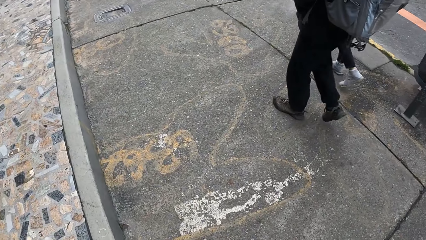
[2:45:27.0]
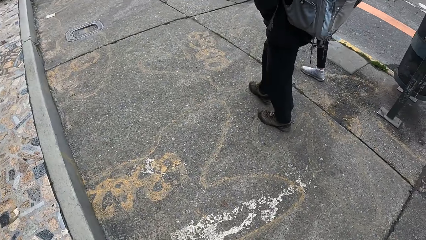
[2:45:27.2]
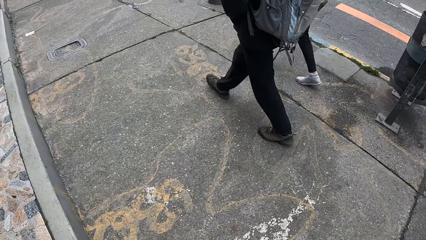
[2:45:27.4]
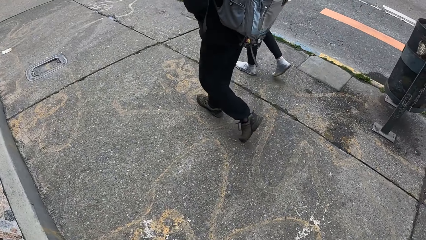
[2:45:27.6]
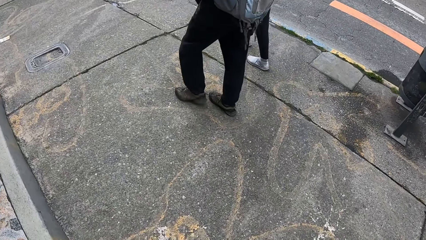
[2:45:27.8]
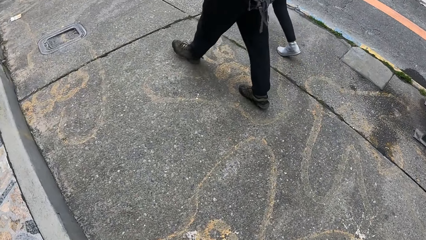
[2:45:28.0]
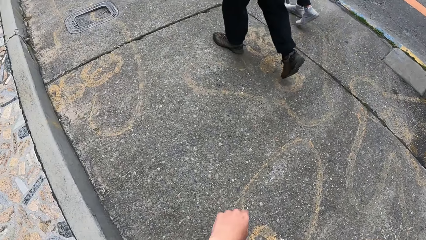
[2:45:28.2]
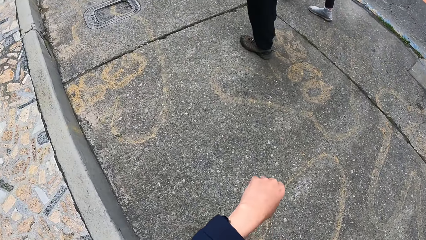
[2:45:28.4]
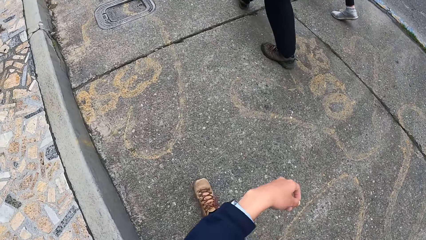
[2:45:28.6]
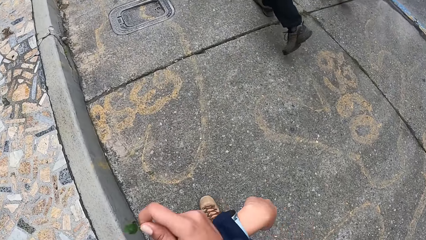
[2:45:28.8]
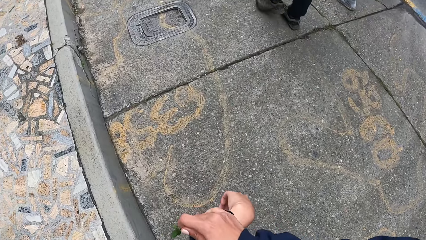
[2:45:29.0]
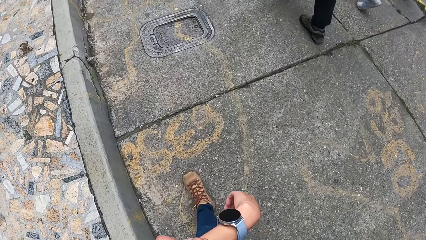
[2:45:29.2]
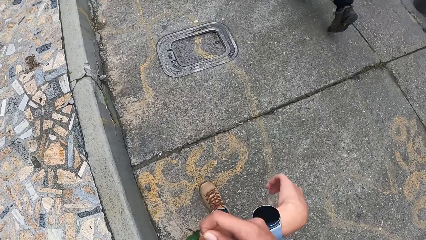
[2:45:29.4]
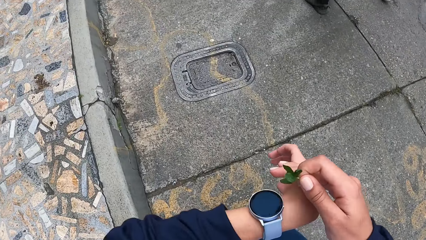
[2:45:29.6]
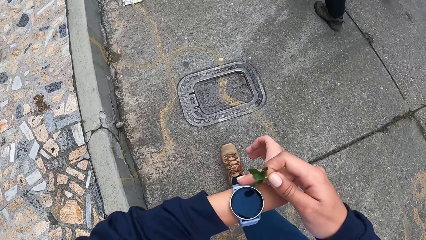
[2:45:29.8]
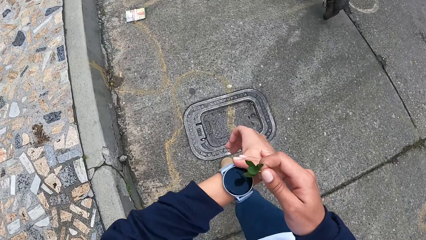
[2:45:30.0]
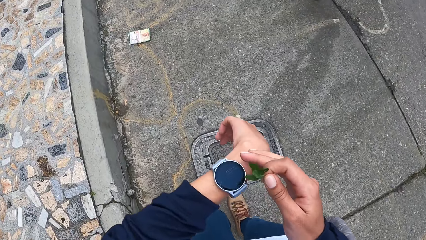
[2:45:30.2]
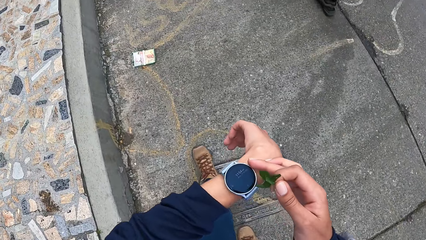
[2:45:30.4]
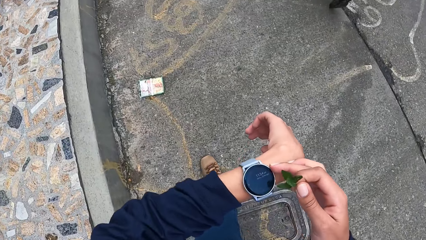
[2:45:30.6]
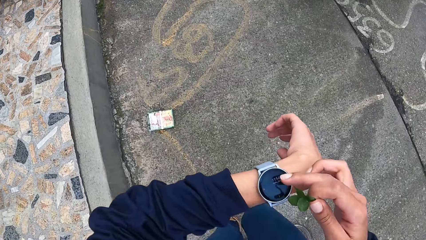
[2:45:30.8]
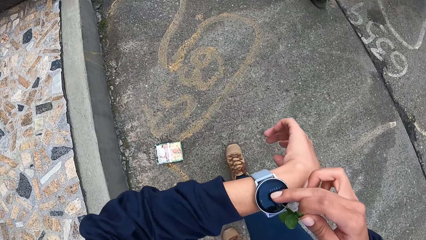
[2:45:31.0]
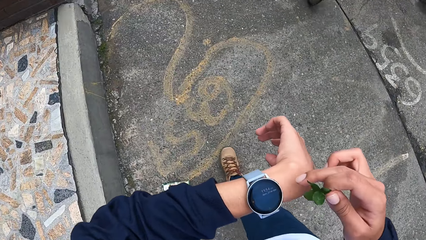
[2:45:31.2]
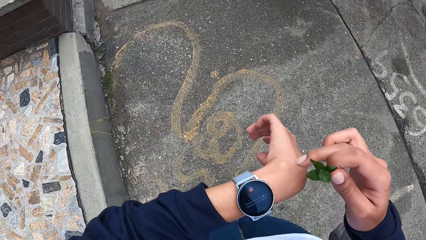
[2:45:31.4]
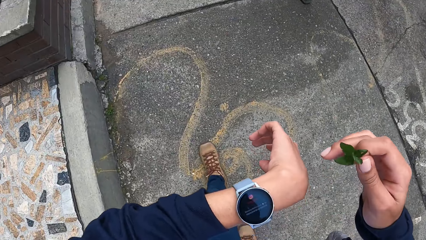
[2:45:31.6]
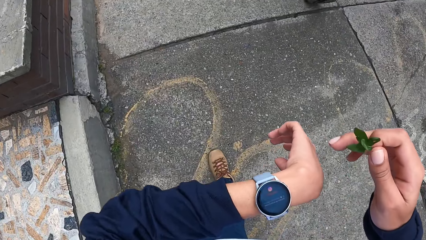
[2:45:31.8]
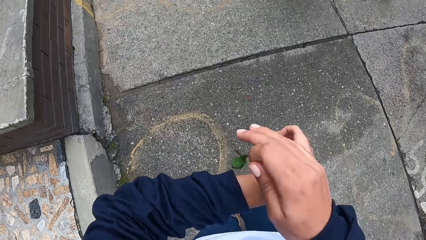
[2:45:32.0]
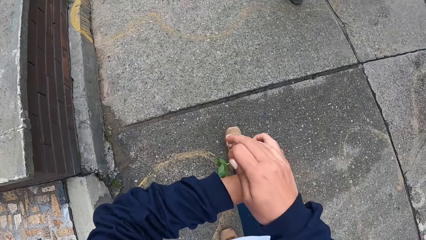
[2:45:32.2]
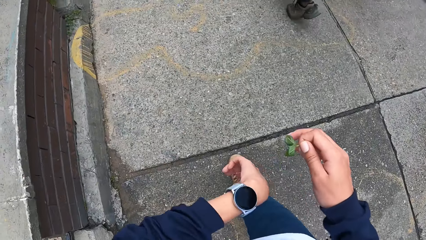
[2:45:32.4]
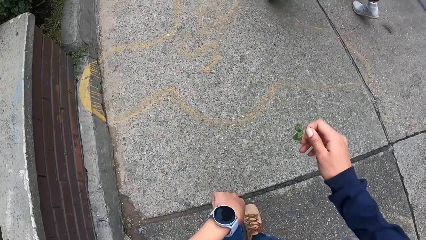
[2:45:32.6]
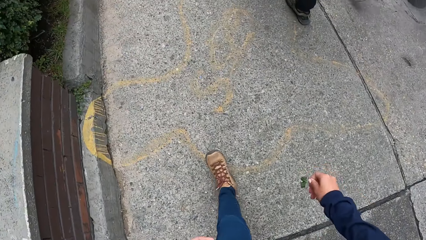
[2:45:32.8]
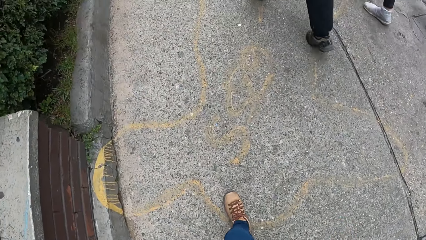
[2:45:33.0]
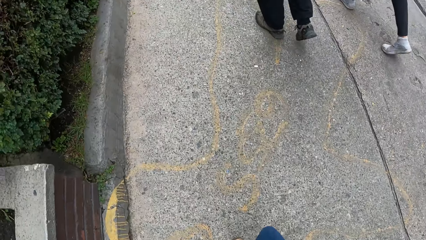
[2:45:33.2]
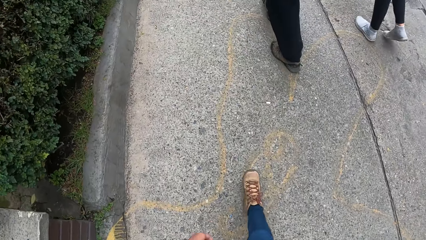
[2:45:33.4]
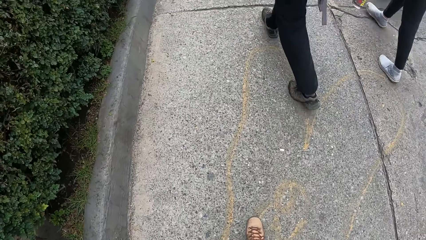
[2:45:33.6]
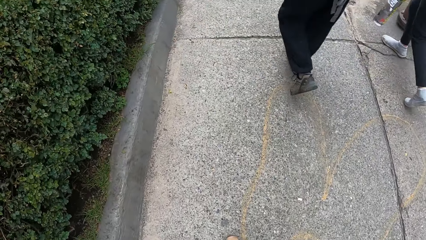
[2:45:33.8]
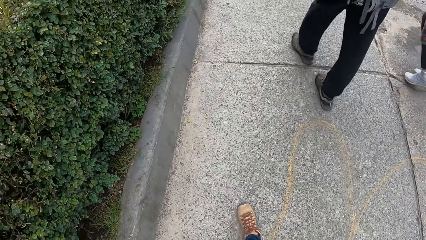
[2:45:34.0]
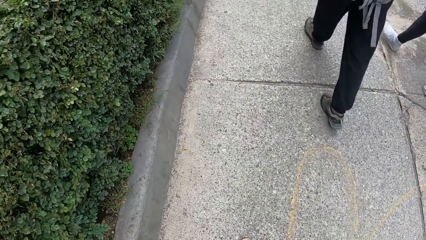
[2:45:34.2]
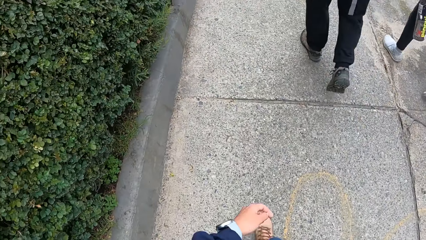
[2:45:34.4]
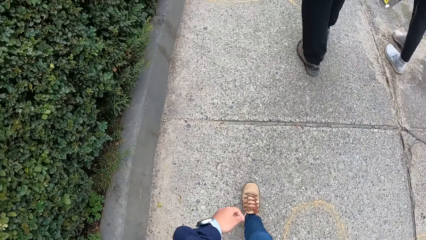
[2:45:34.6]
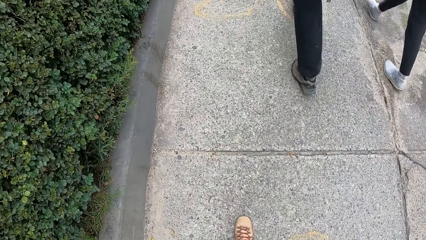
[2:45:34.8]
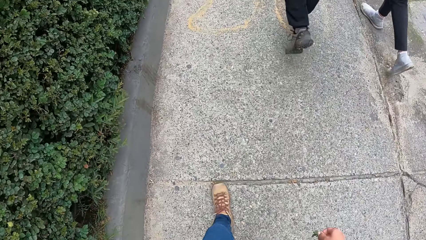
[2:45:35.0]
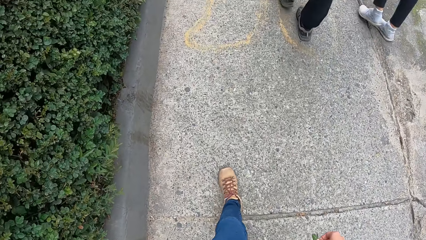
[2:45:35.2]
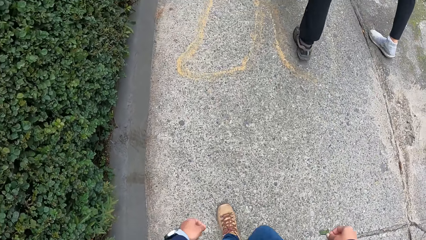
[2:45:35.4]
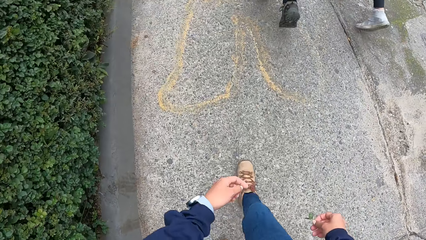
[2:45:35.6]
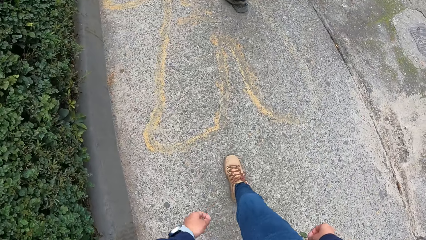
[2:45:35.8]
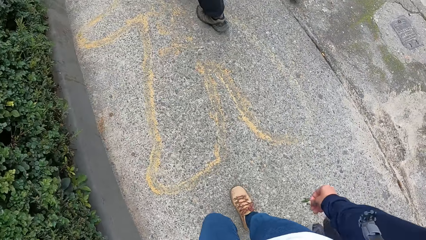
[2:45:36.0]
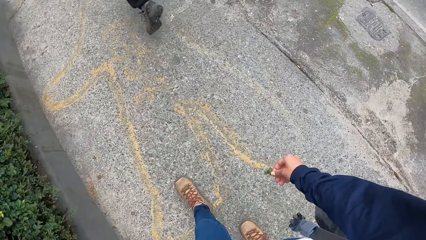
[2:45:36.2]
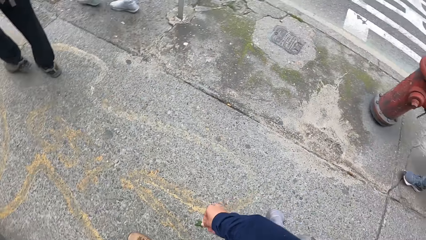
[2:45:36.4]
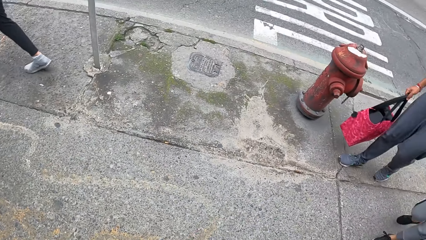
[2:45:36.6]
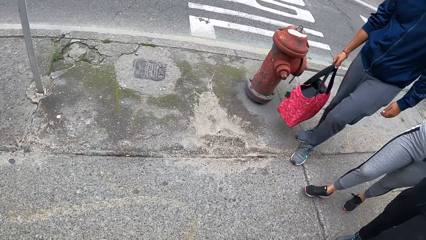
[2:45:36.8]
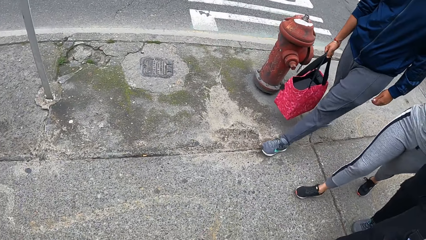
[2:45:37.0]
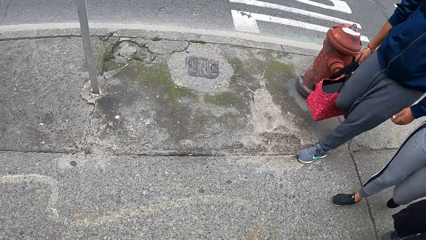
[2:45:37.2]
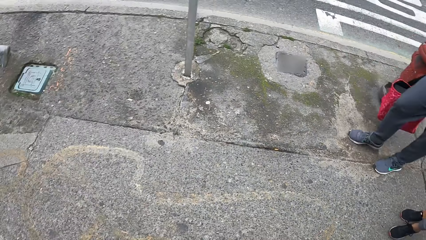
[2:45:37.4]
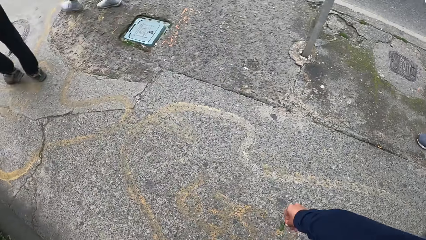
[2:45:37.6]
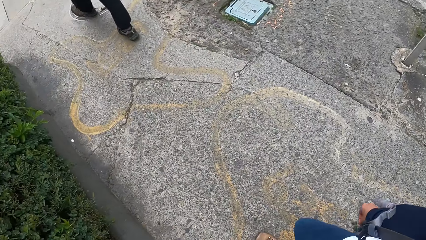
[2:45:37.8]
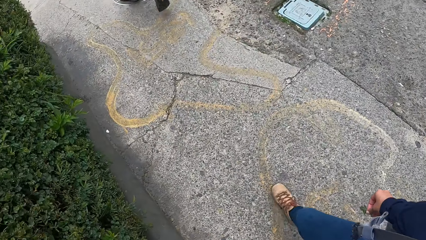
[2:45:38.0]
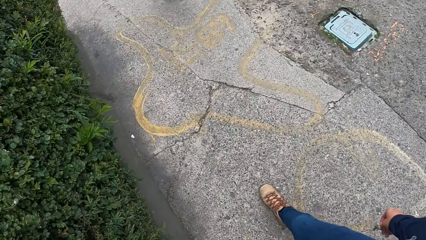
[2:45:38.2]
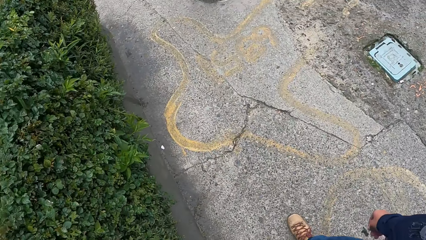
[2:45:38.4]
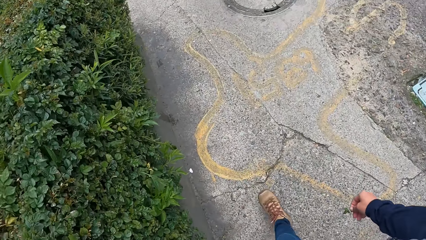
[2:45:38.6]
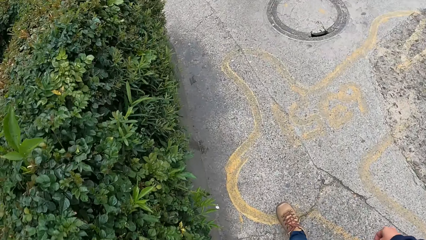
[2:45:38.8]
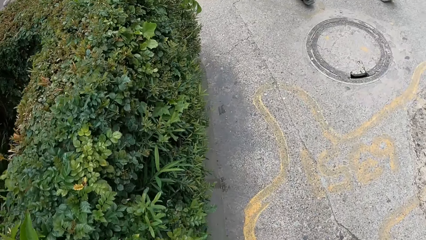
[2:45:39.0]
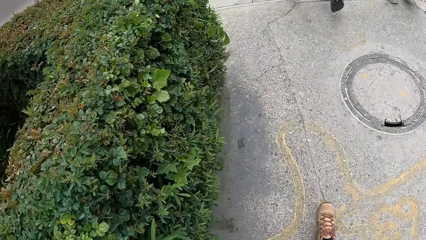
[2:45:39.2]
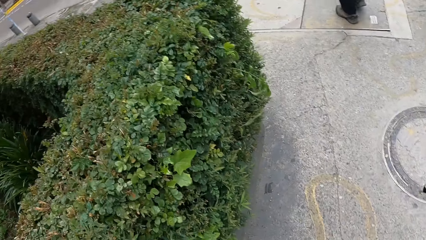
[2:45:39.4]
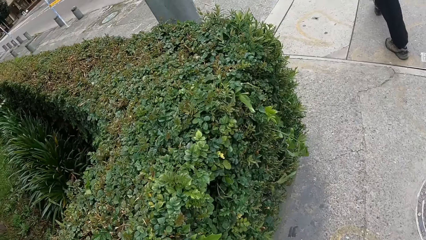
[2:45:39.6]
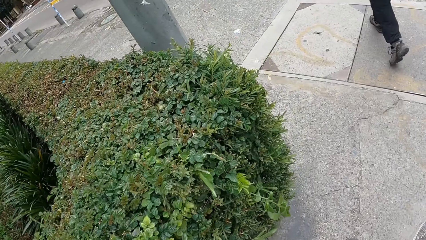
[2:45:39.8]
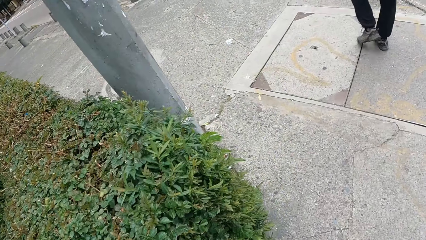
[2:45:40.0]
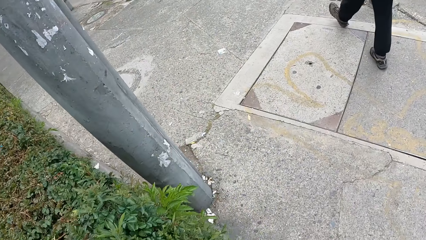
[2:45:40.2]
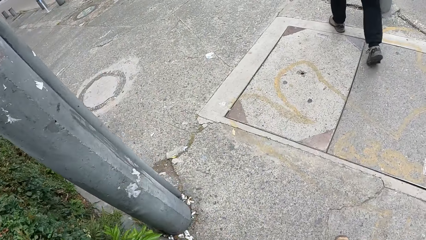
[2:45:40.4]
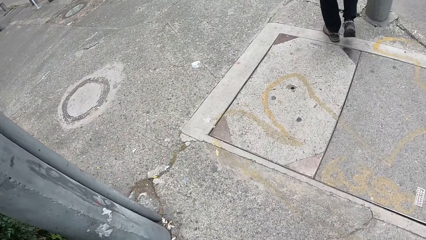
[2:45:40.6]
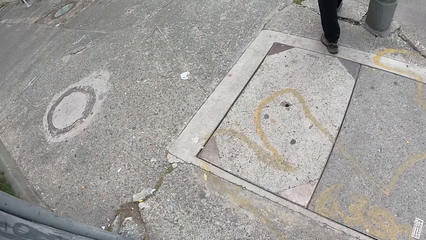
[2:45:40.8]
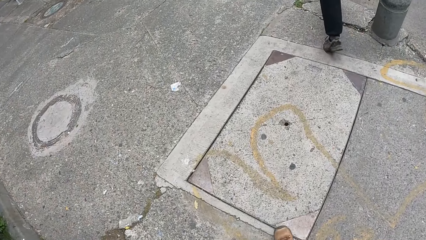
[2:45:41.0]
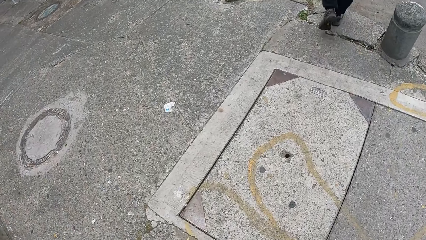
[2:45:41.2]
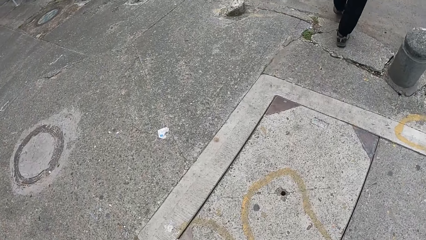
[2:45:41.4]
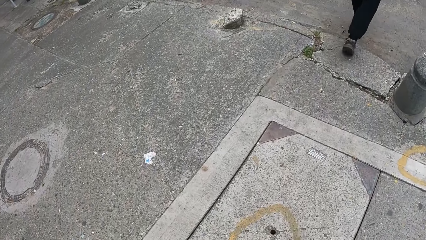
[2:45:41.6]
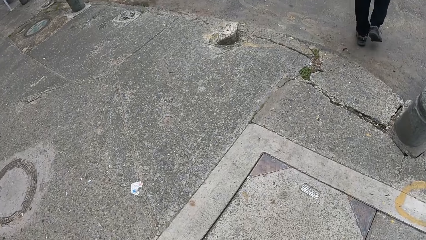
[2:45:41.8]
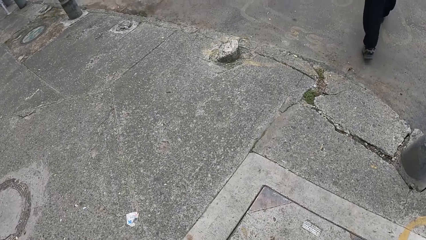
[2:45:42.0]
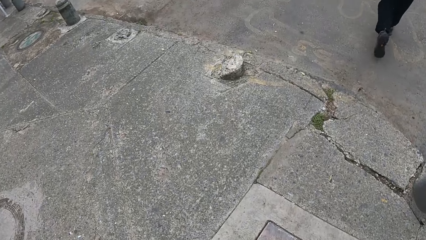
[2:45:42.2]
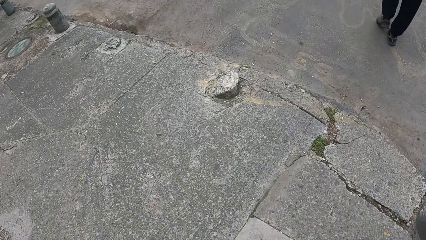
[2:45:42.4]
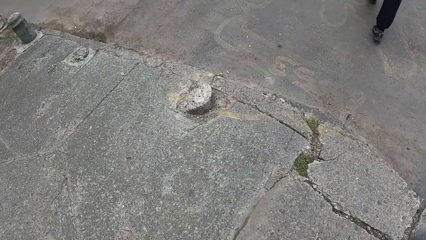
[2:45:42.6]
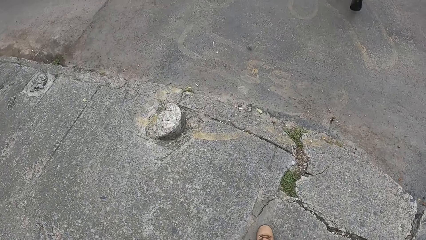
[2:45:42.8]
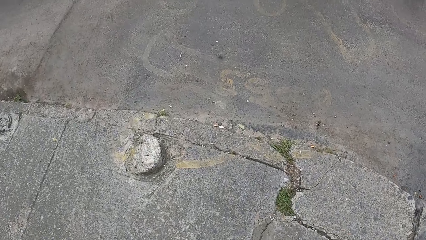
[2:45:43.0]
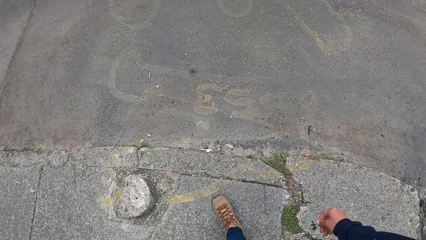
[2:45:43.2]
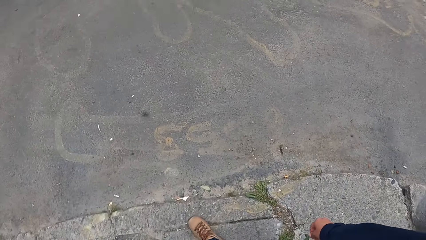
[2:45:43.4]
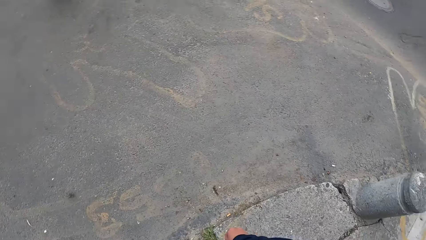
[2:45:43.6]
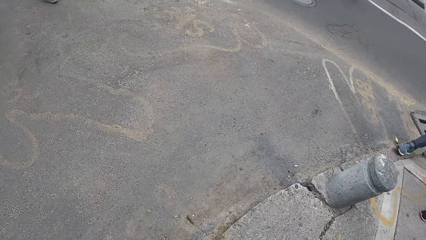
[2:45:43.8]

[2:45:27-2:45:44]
The camera wearer pulls up the sleeve of the shirt with his right hand. He adjusts a watch on his wrist with his right hand. He looks at the watch. He operates the watch on his wrist with his right hand. He hits the watch on his wrist with his right hand. He wipes the torch. He walks.
